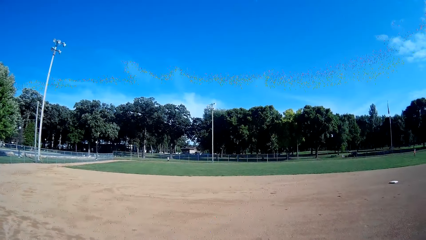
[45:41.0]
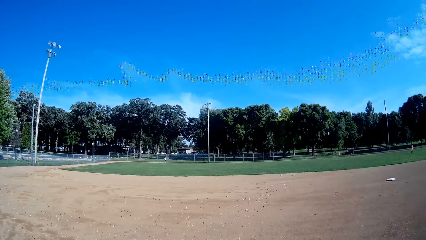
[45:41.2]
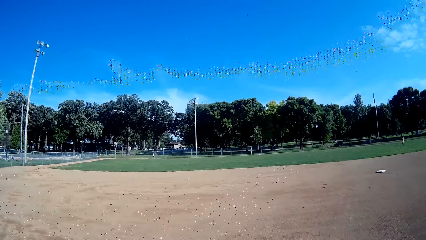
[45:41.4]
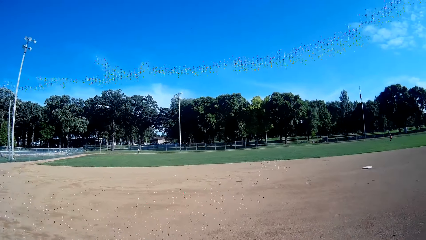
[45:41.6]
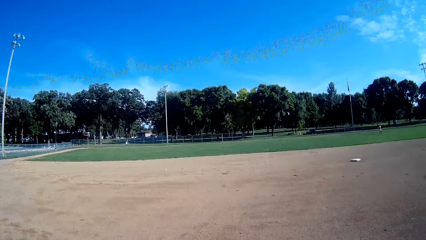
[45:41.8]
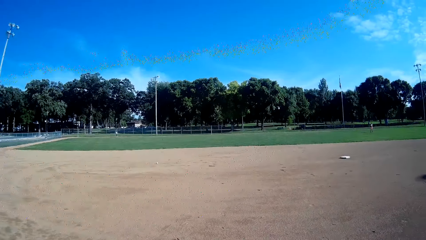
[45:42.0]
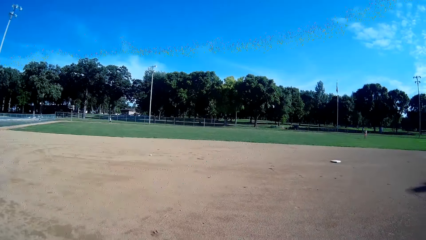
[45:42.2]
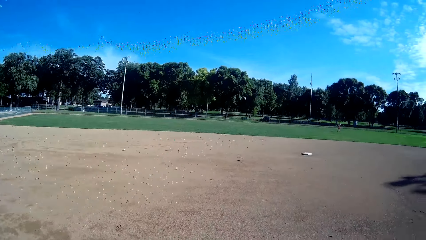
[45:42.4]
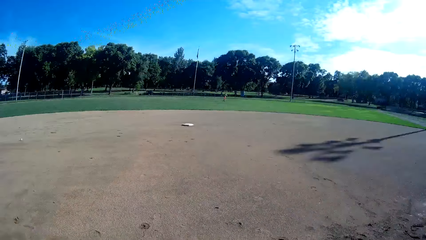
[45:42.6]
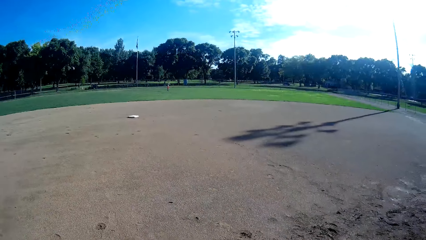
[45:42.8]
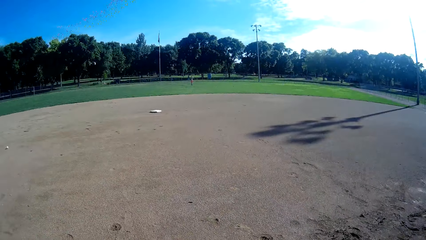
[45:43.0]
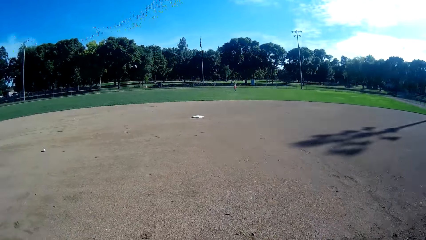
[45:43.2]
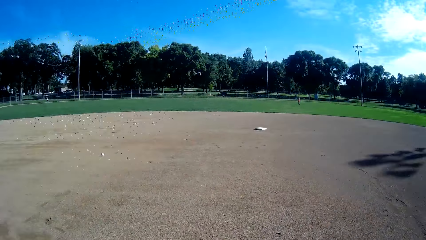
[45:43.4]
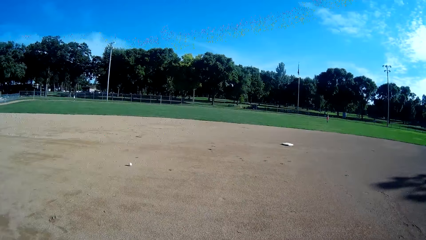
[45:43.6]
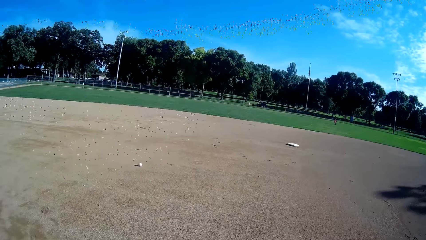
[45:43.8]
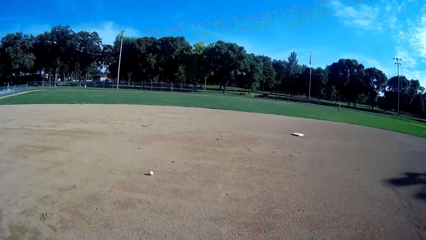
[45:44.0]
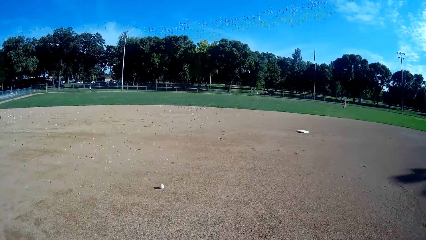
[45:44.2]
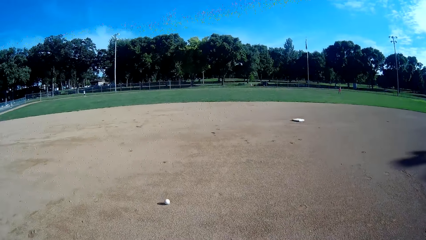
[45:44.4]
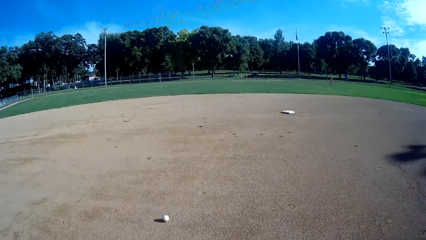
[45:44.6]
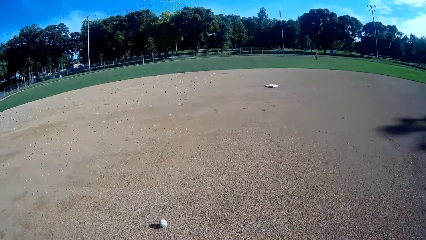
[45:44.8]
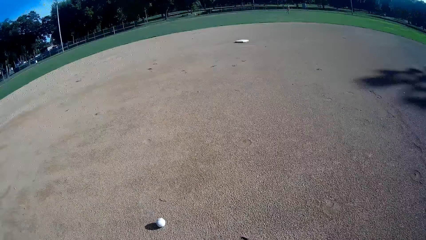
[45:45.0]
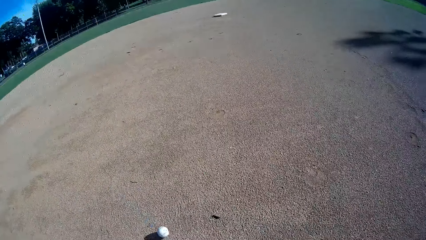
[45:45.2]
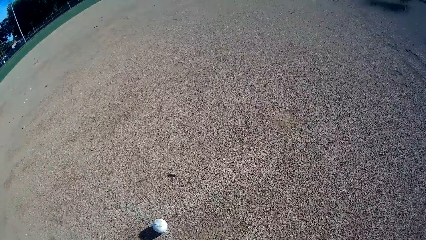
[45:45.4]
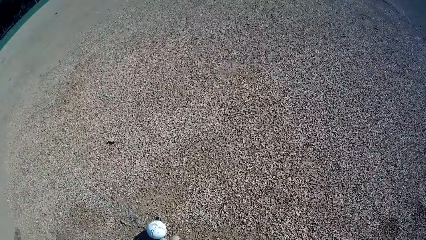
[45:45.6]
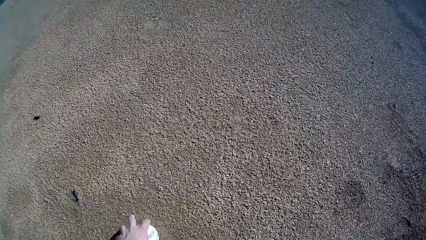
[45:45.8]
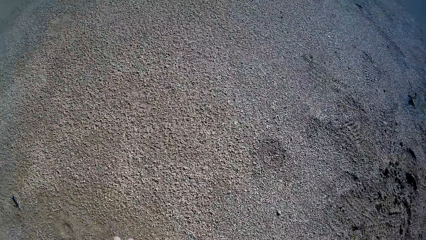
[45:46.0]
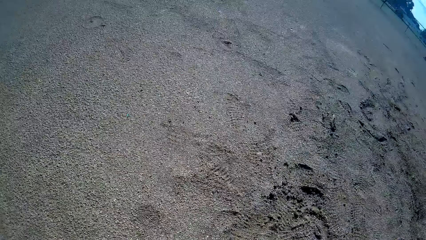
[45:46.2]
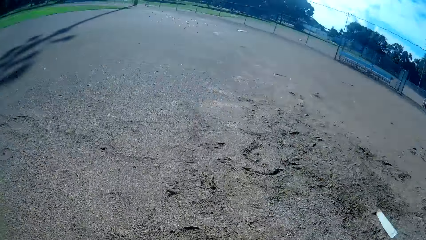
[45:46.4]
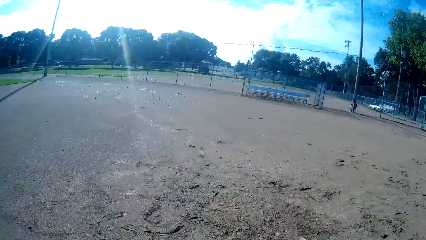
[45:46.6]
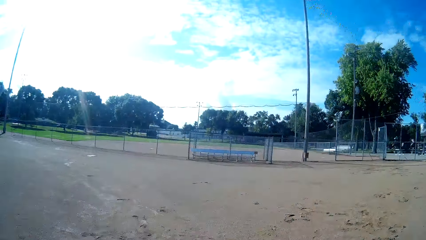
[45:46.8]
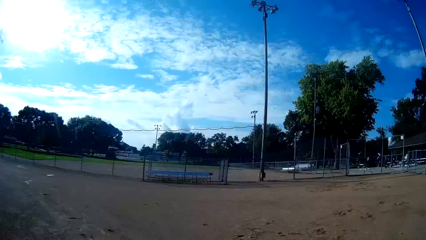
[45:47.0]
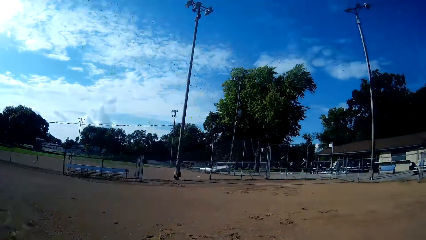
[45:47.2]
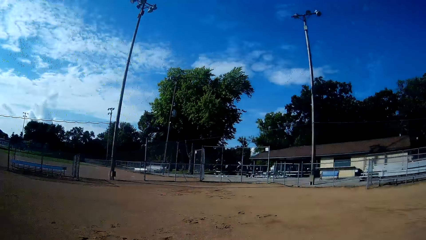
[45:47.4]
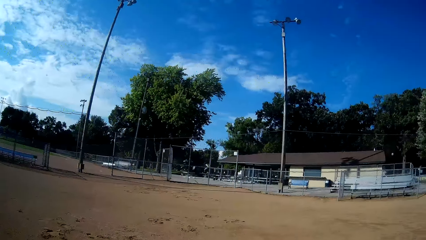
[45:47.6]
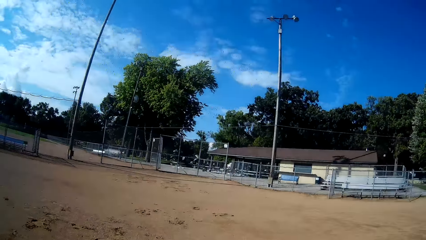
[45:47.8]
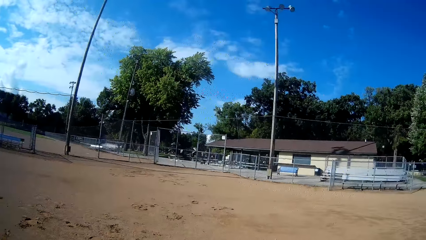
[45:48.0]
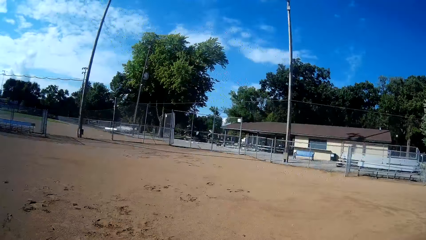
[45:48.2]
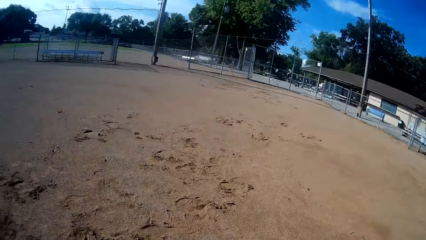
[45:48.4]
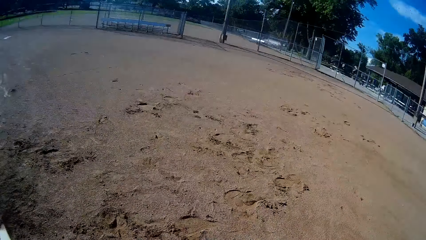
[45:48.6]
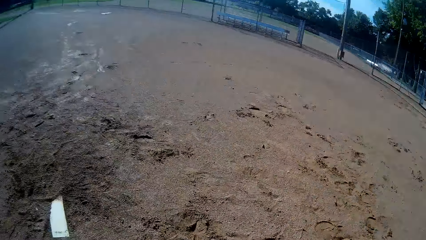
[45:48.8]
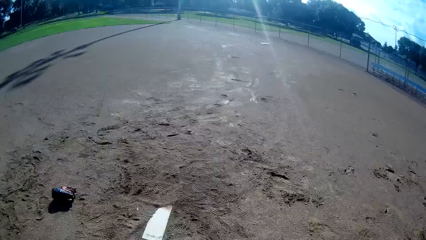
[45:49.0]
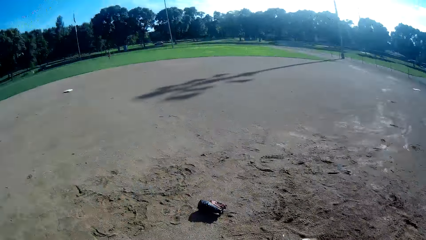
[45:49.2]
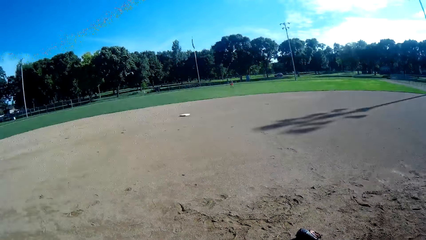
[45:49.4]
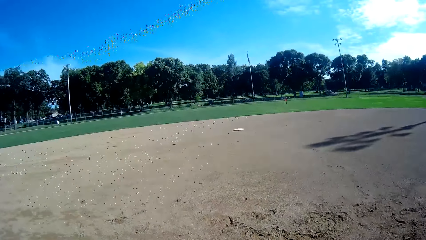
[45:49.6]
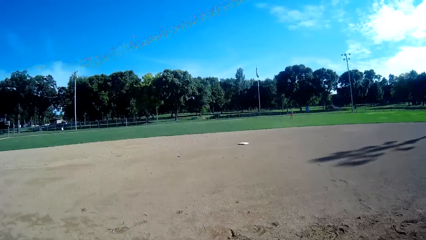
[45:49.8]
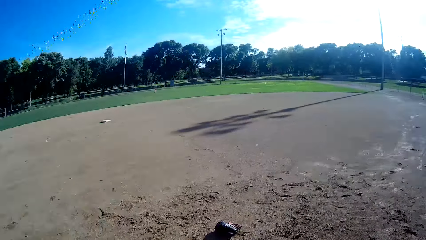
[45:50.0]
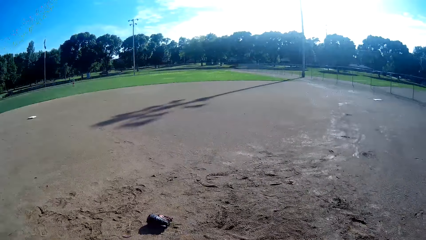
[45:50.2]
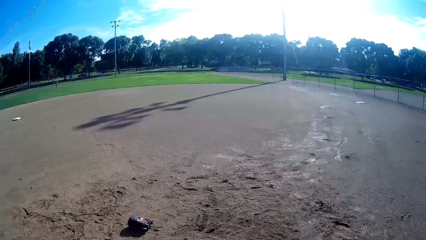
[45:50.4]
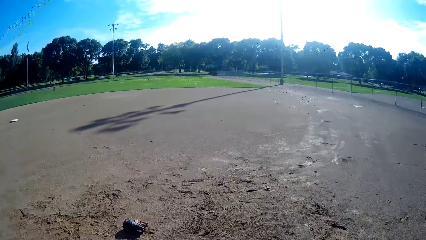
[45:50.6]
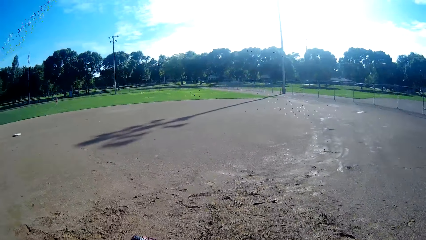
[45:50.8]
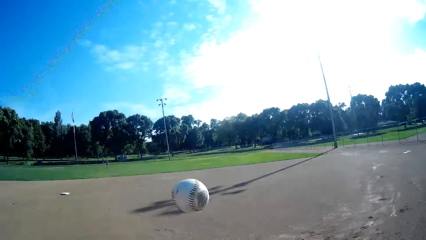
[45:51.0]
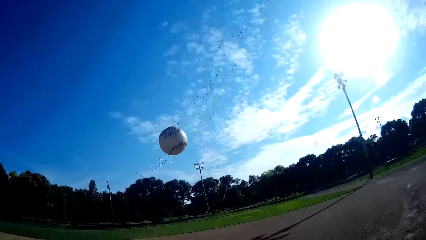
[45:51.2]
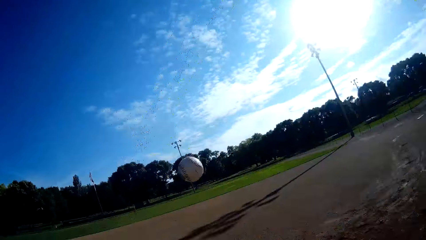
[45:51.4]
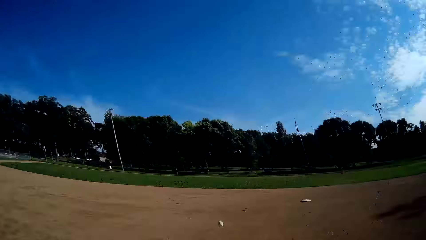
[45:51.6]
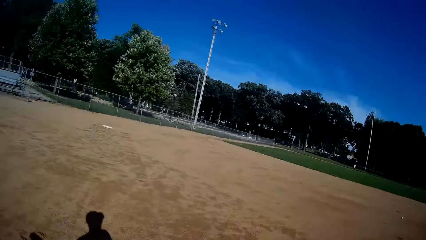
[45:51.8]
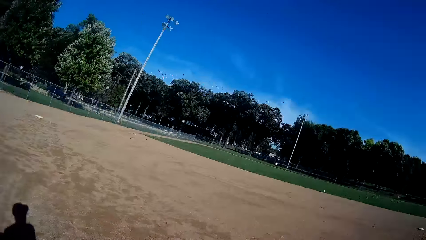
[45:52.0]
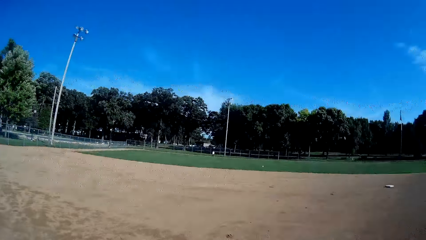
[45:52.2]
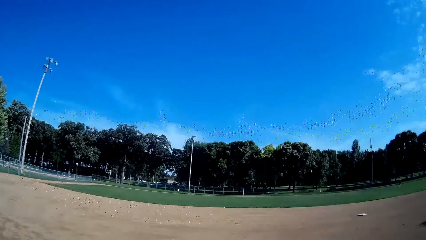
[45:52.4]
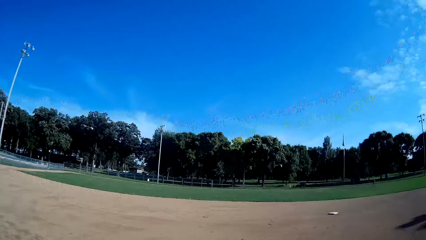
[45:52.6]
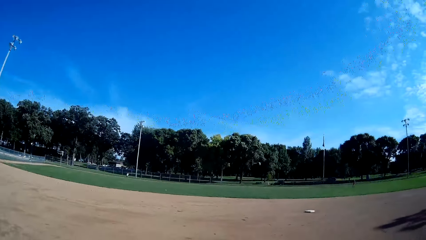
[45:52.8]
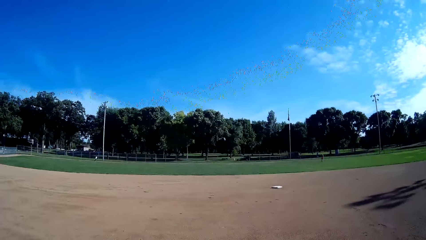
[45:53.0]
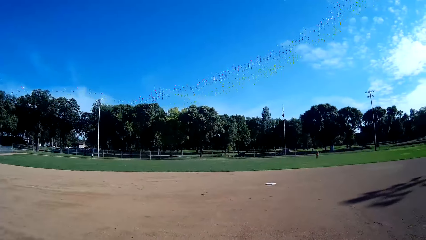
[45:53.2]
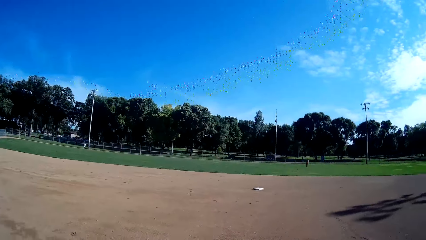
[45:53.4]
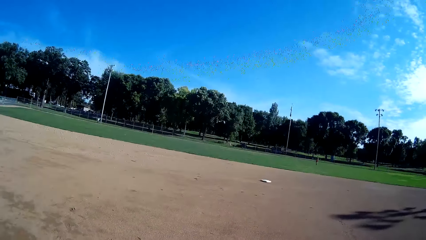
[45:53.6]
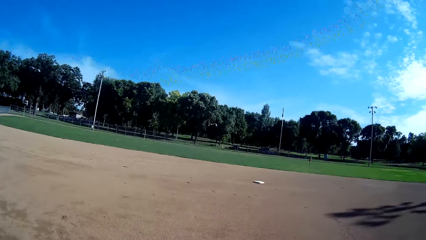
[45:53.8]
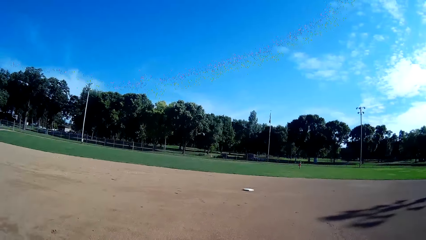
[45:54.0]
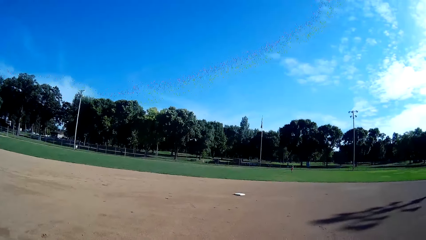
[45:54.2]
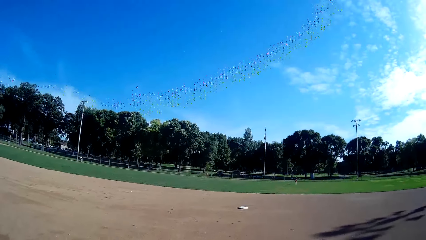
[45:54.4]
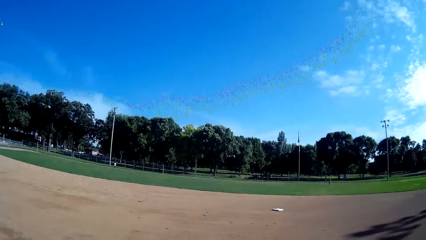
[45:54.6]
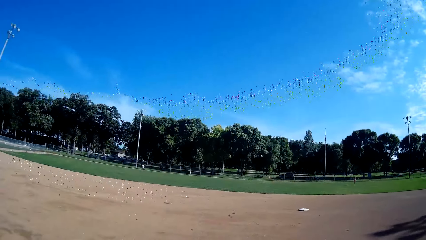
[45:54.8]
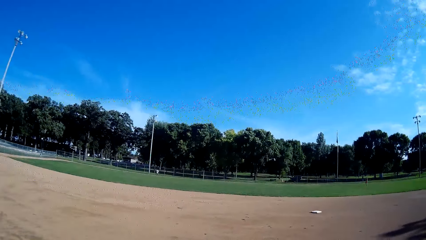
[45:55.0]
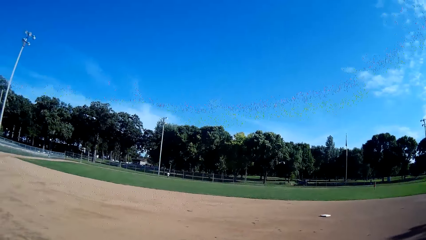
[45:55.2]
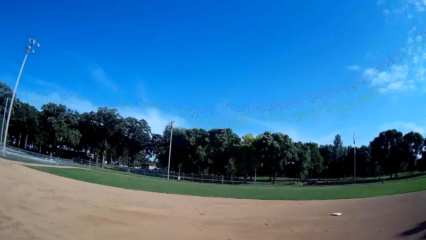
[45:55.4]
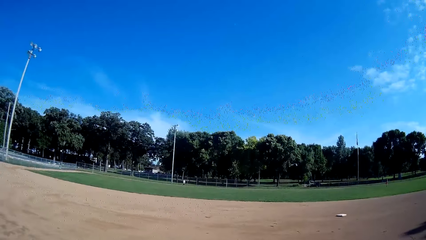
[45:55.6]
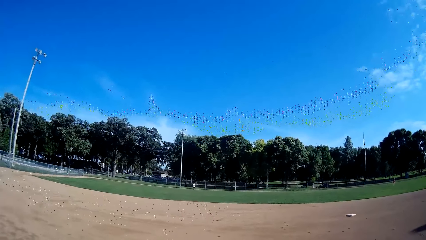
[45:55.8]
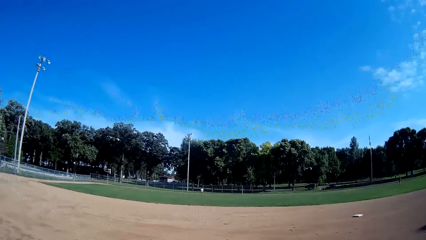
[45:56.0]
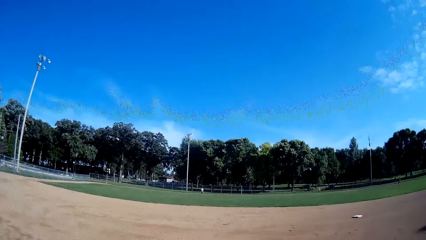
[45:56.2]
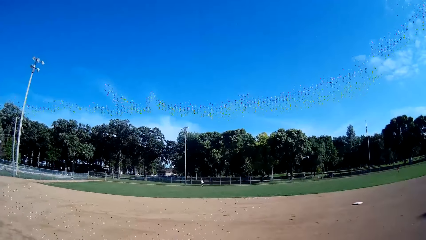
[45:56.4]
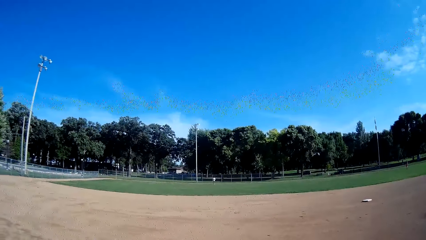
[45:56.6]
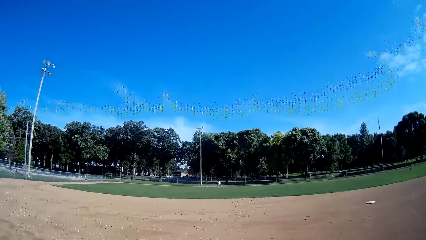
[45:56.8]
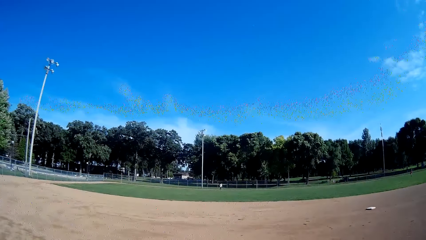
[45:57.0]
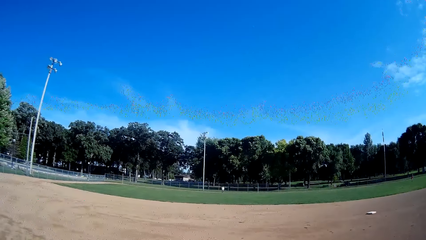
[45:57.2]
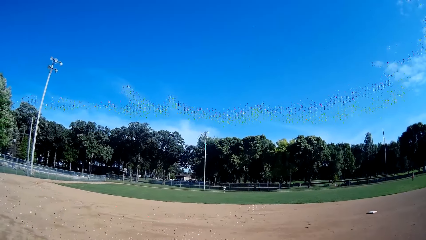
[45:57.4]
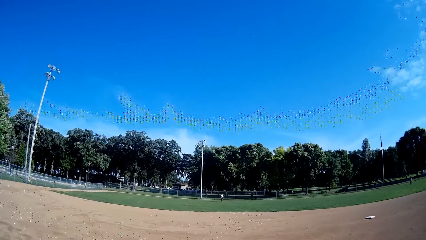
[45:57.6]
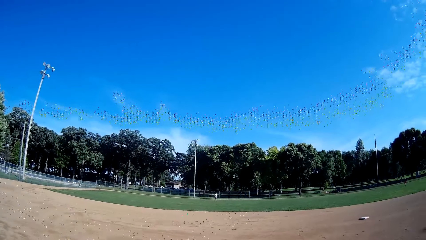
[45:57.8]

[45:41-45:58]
The camera wearer walks towards the ball. They look around. They pick the ball from the ground. They catch the ball from the ground. They walk around the field and walk towards the mark on the ground. They look around the field. They throw the ball in the air. They hit the ball with the bat towards a man. The man runs towards the ball.
